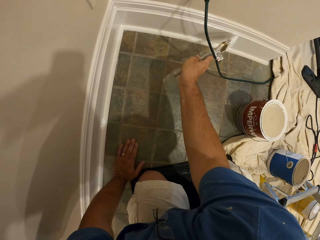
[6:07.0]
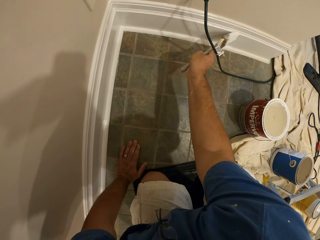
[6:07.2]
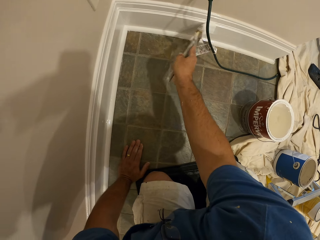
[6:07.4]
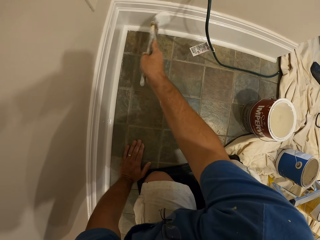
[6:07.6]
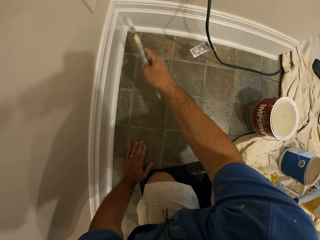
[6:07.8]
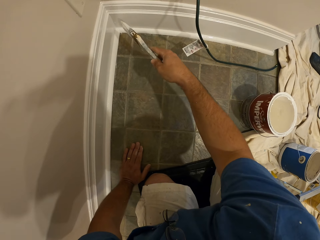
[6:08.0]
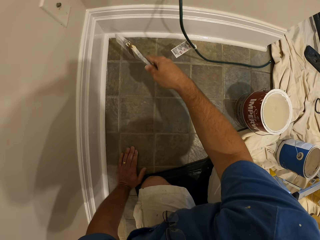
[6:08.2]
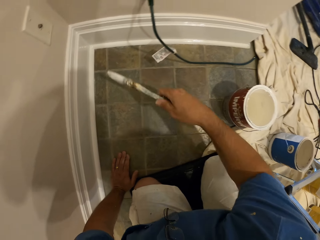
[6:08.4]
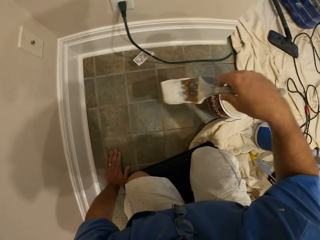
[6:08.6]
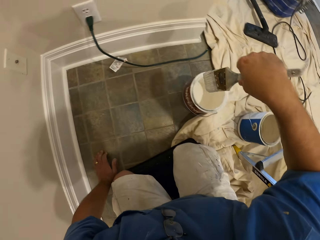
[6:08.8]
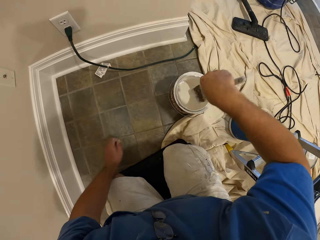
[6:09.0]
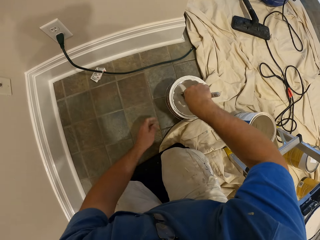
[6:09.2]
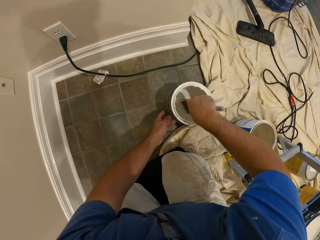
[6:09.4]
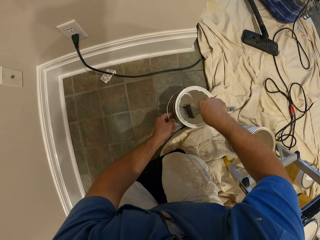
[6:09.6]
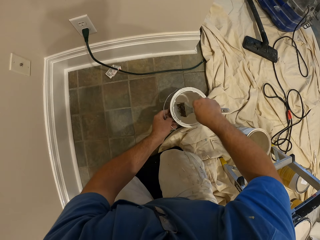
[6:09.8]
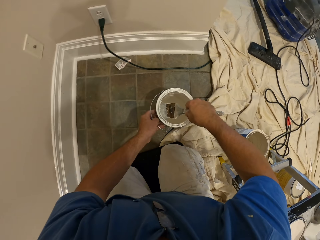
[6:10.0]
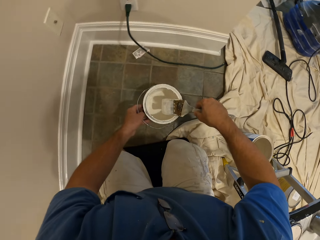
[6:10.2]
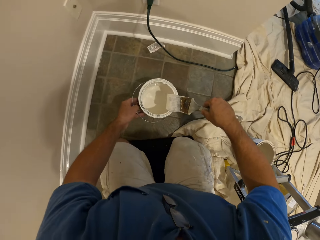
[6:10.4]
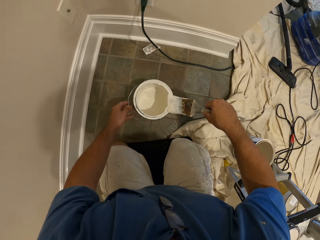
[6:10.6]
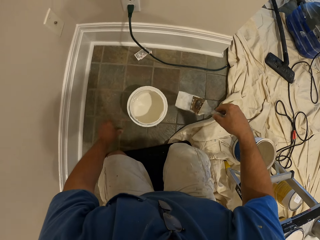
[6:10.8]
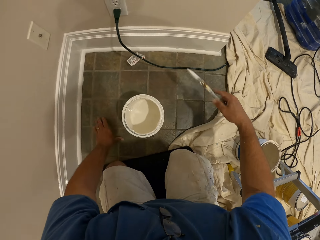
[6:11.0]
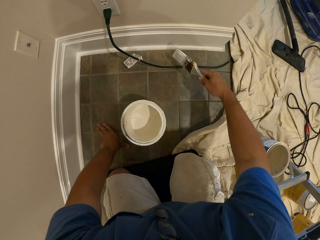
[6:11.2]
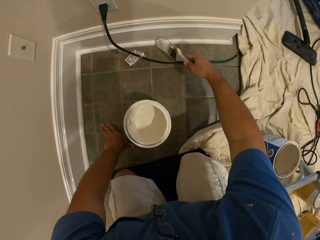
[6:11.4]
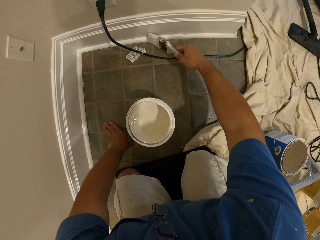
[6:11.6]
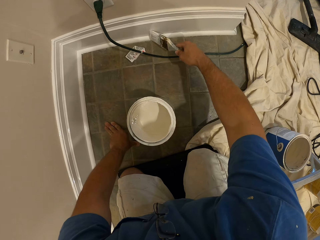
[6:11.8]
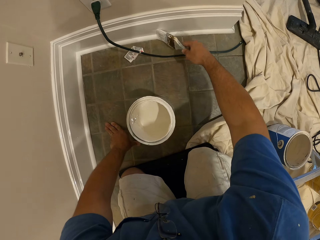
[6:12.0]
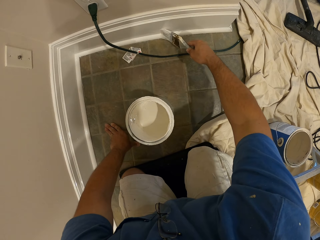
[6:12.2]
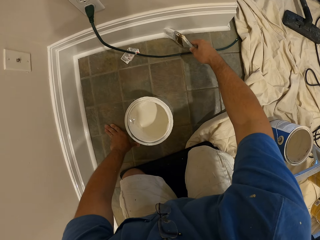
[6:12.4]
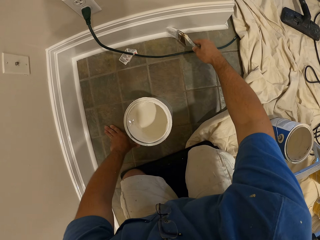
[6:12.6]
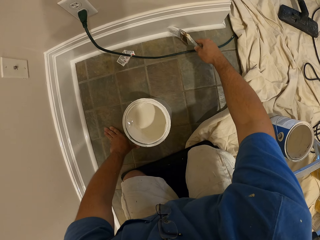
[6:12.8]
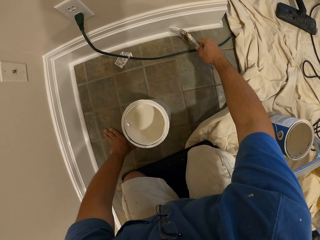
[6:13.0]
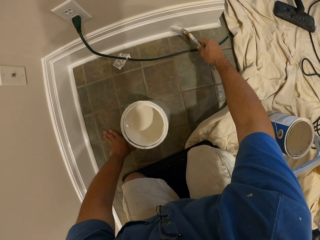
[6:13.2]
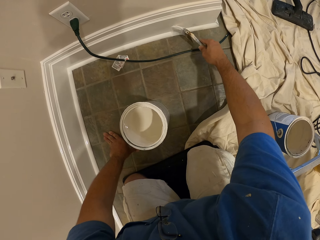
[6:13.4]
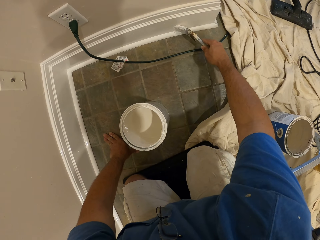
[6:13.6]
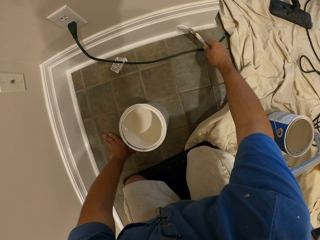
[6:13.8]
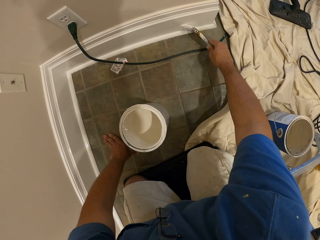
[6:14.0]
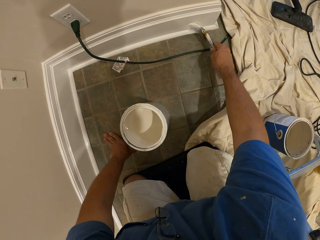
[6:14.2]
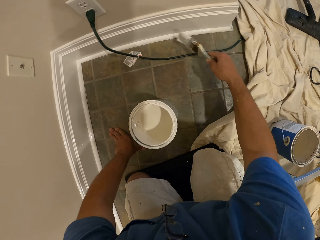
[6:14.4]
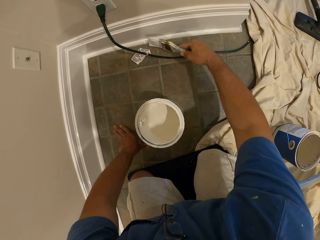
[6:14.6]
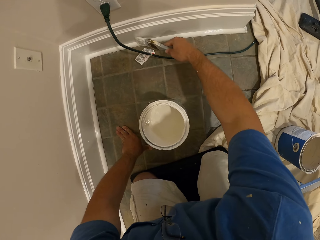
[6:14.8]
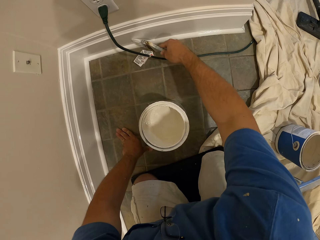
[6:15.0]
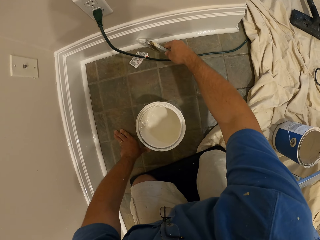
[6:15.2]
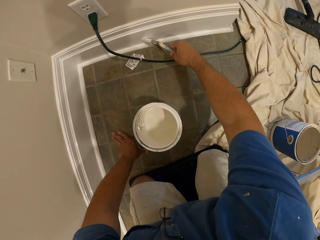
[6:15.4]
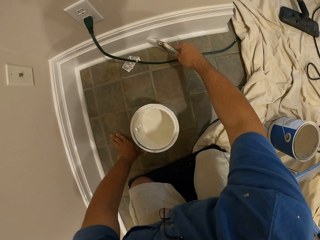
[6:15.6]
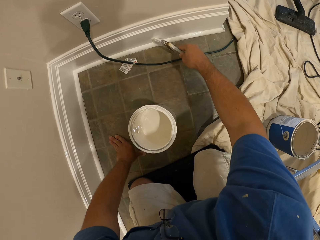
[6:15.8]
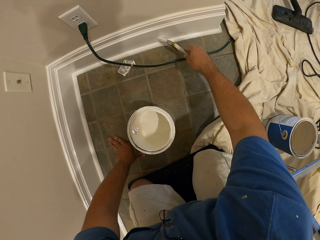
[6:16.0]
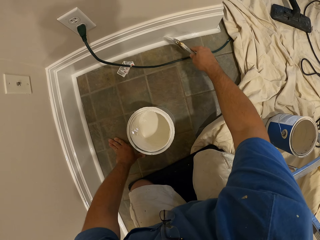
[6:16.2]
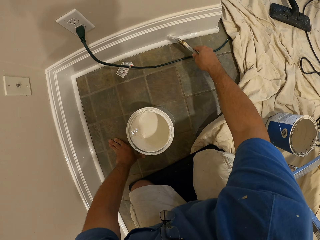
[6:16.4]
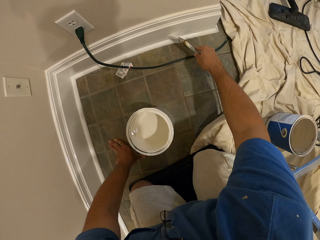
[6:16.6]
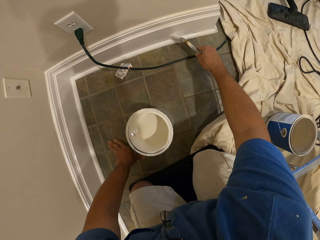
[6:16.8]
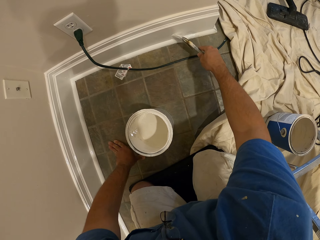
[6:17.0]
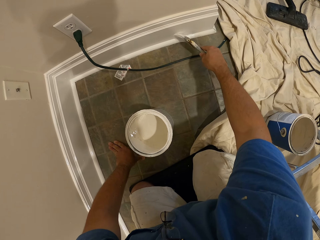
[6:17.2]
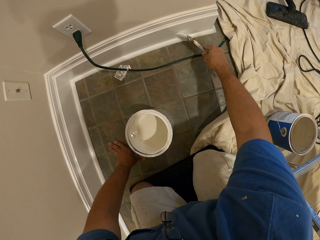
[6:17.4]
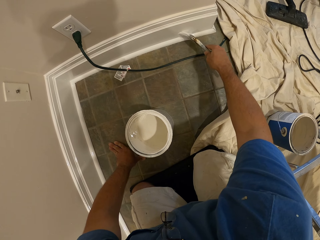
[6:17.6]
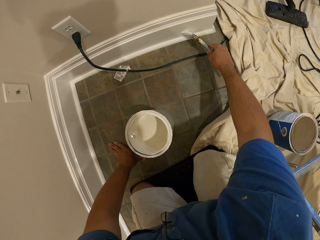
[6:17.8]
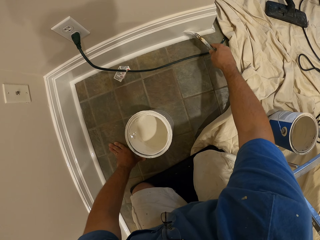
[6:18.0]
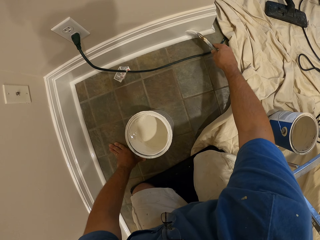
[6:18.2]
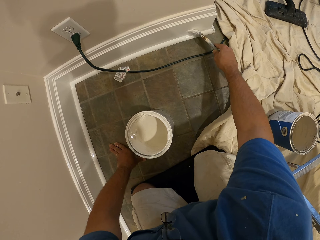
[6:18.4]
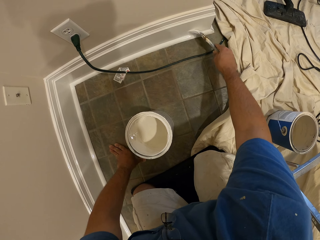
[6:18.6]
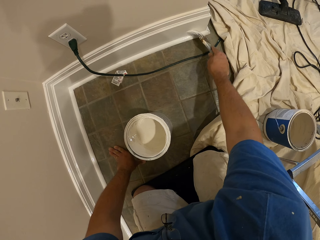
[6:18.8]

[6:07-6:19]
The camera wearer dips the paint brush in the bucket of paint with his right hand. He moves a cable with his left hand. He pushes the can of paint. He cleans the paint brush with the top of the bucket of paint. He paints the baseboard with the paint brush.

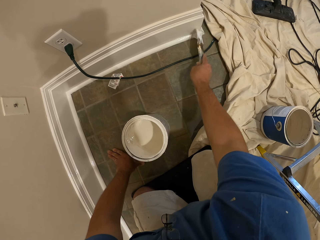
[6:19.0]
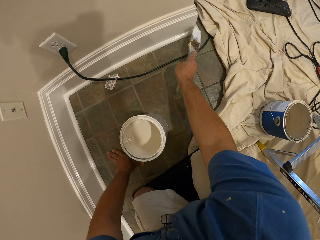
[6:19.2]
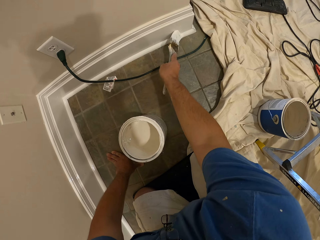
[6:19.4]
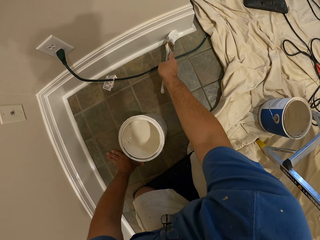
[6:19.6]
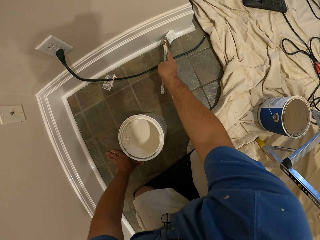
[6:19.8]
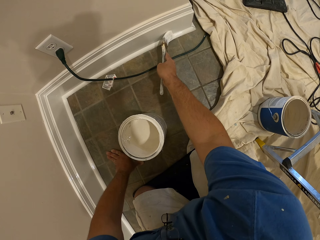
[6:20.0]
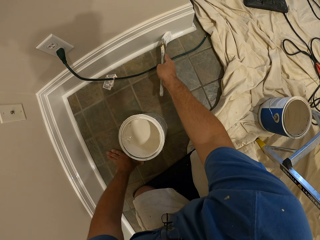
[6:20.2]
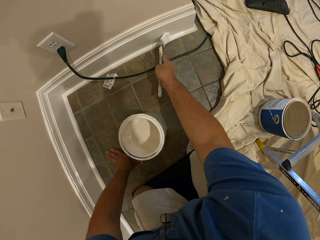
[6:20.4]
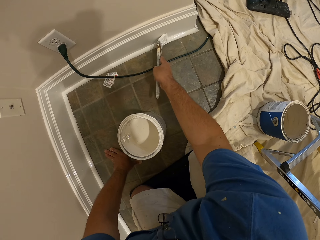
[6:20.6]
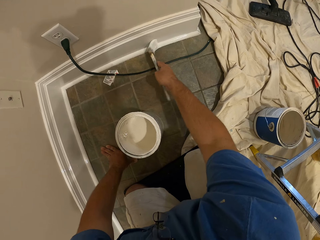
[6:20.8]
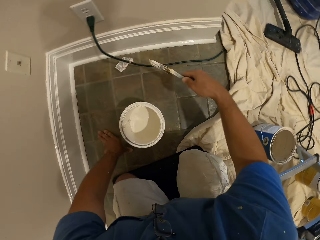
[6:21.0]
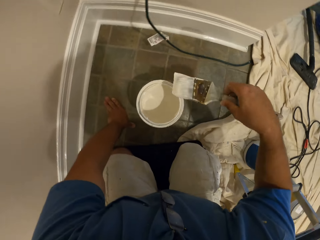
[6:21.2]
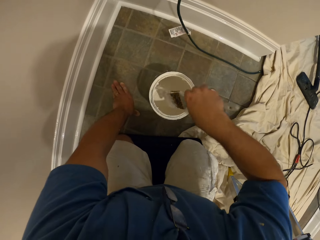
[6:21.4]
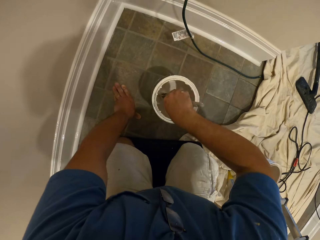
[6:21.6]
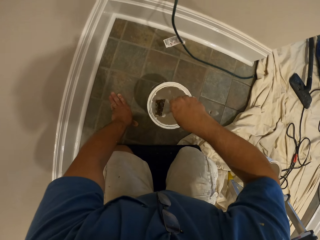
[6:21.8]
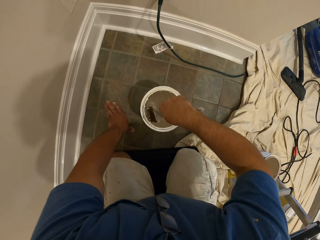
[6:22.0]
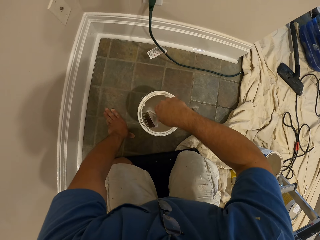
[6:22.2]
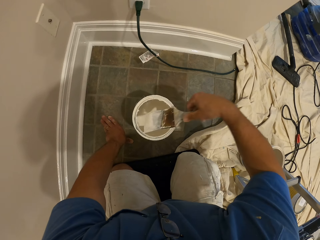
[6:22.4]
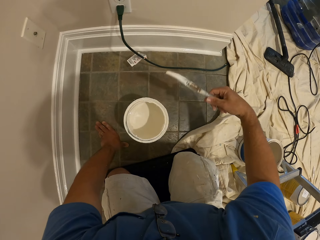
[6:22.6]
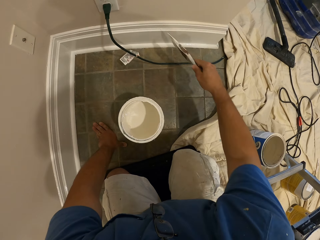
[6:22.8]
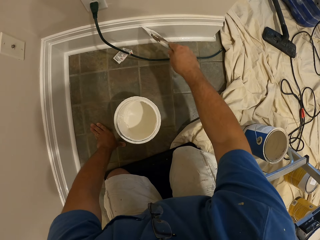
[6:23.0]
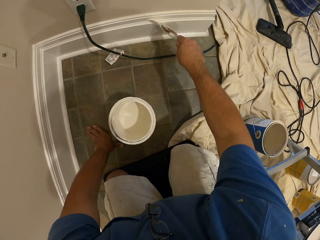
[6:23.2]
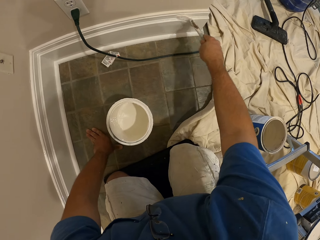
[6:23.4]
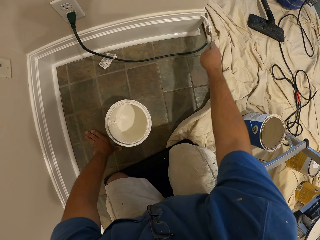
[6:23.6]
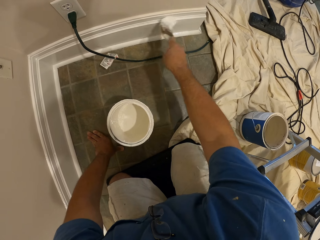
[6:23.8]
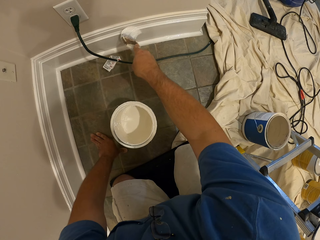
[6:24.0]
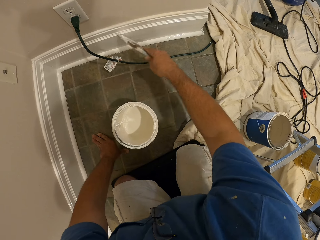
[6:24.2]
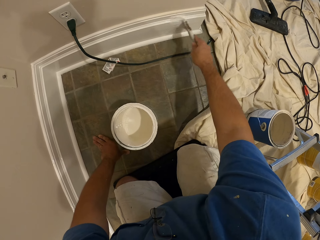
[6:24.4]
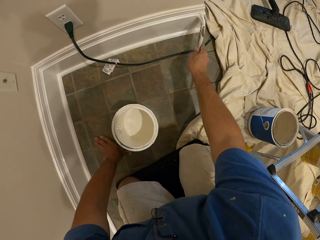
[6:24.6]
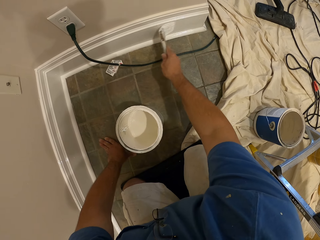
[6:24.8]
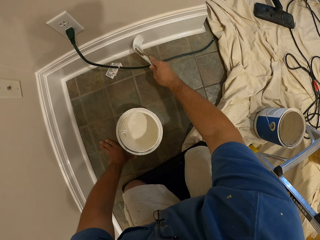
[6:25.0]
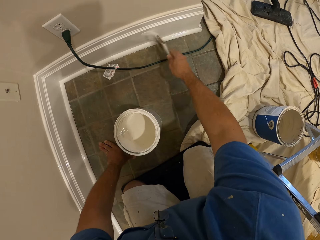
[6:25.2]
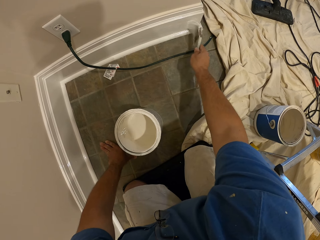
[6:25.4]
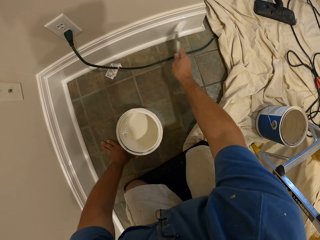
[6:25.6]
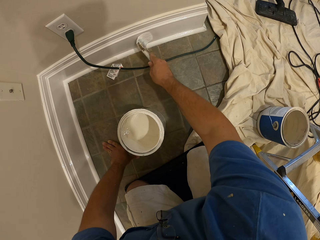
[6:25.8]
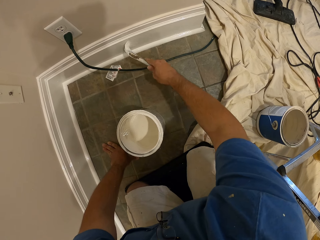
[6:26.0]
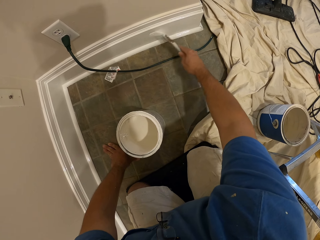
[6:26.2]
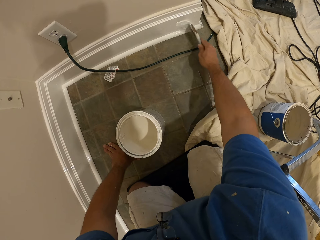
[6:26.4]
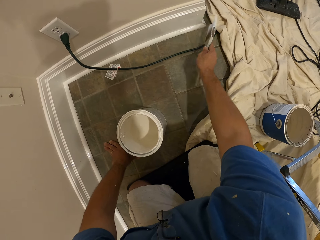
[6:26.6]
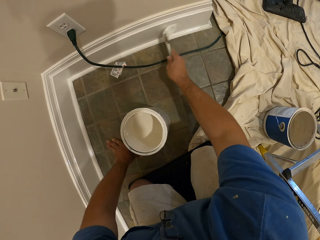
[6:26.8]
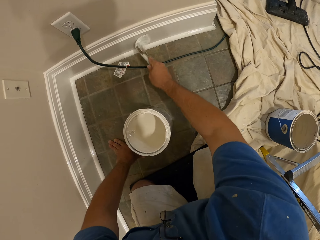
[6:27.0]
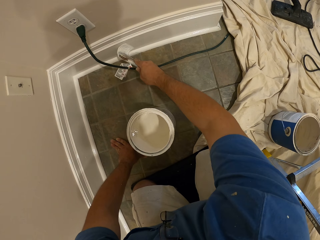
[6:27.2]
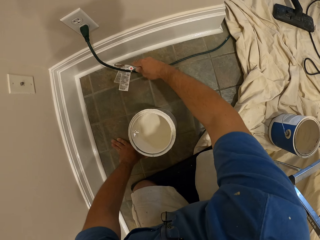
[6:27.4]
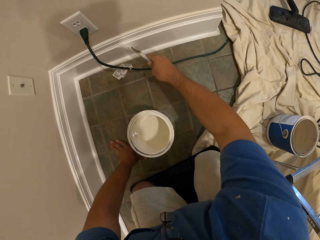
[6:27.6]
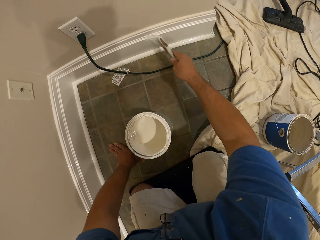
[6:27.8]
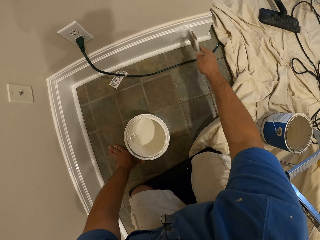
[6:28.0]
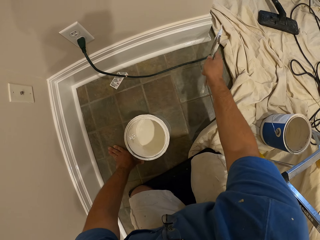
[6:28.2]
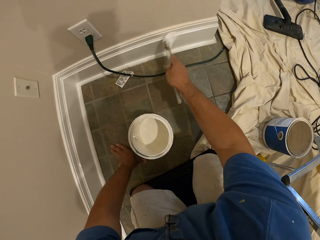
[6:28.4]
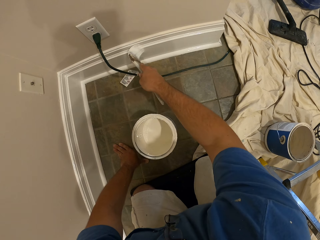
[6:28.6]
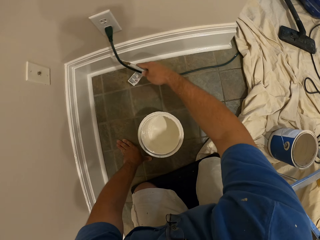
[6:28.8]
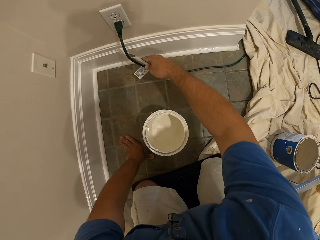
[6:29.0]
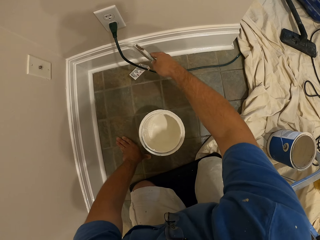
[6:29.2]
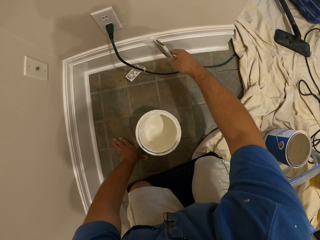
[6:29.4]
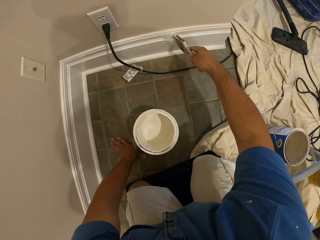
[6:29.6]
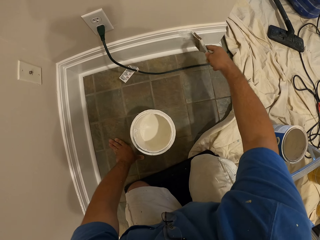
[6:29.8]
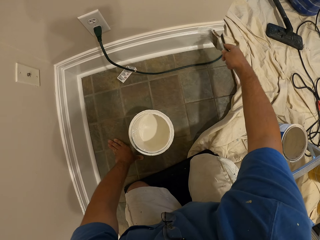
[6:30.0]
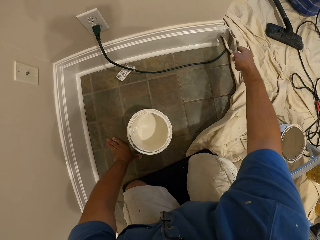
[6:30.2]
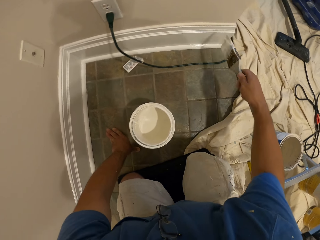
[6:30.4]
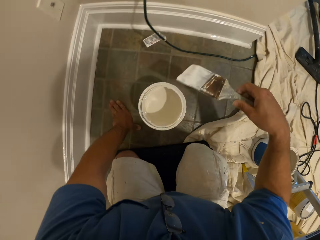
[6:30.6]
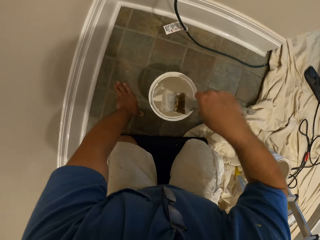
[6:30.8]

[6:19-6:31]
The camera wearer dips the paint brush in the bucket of paint. They paint the baseboard with the paint brush.
